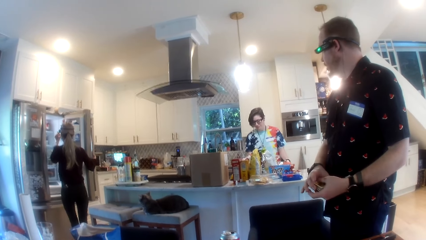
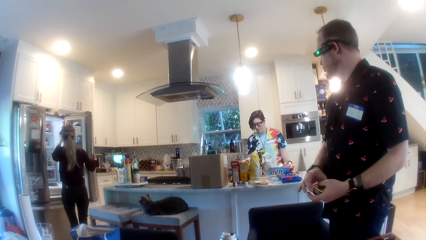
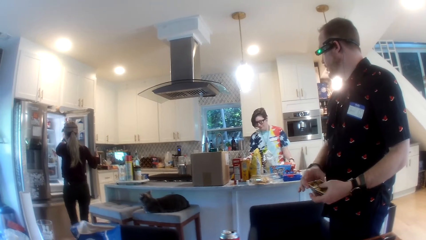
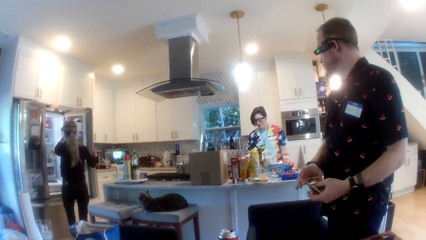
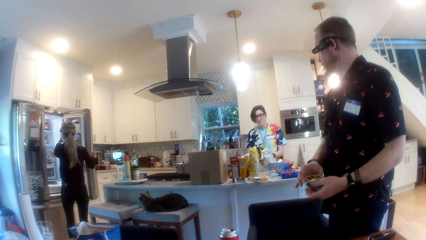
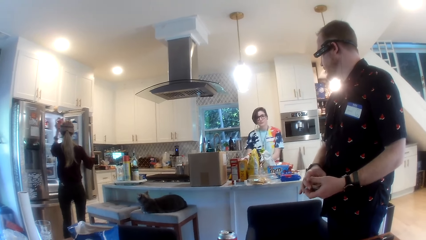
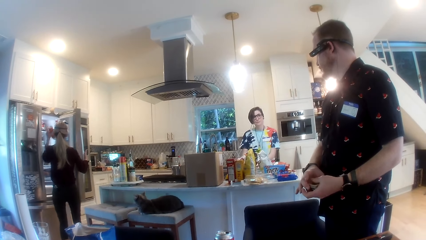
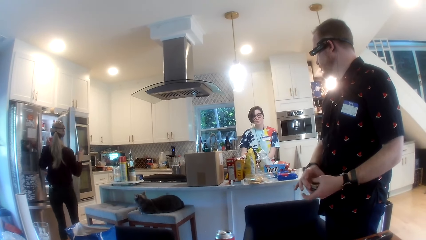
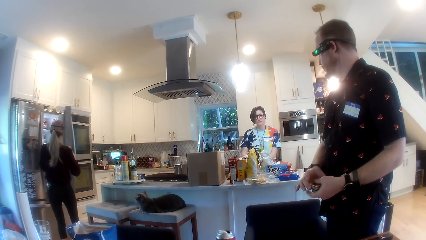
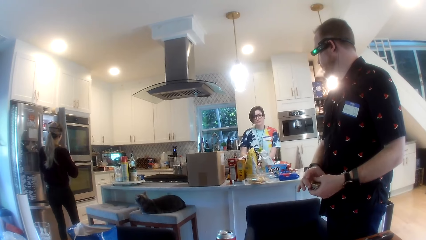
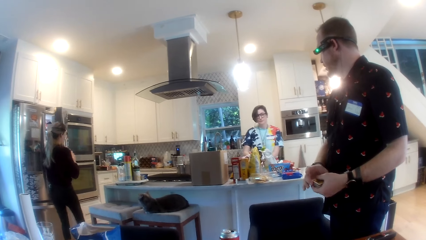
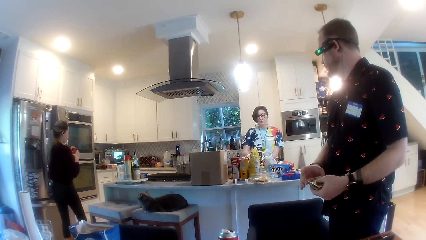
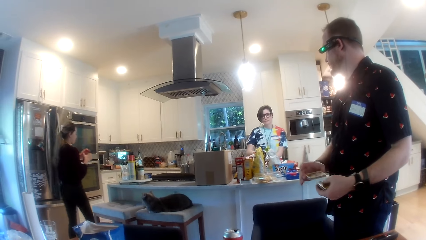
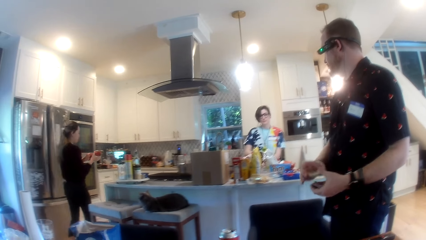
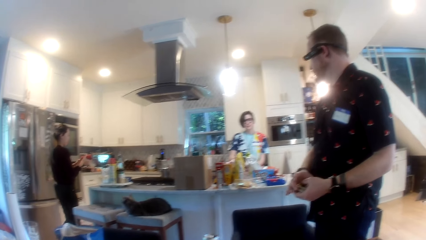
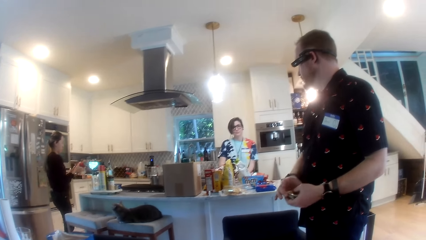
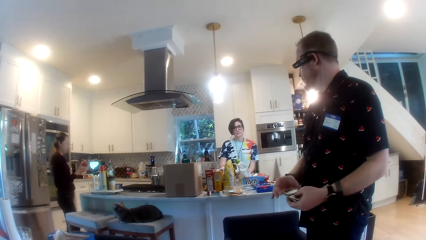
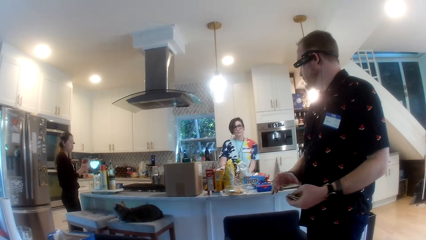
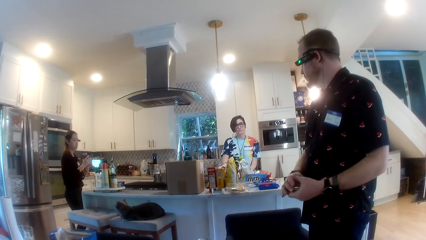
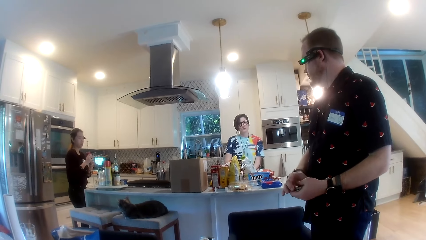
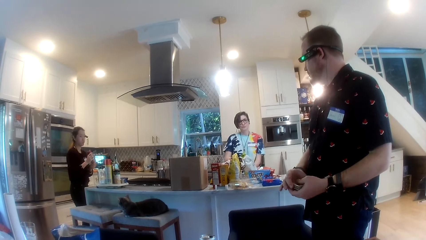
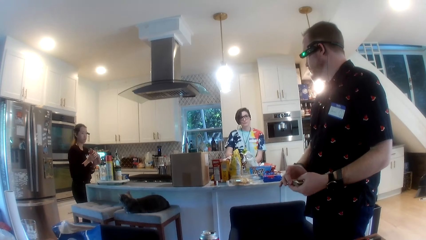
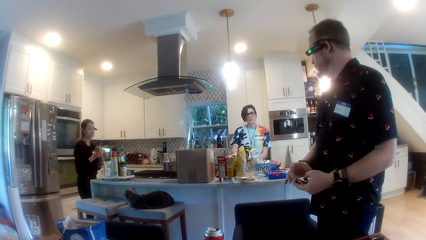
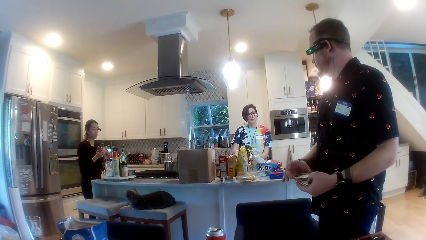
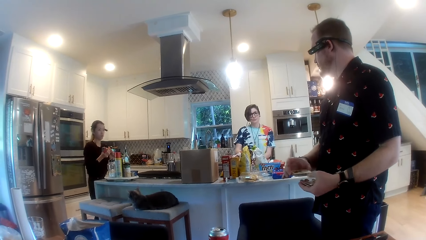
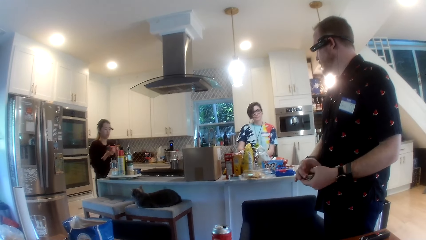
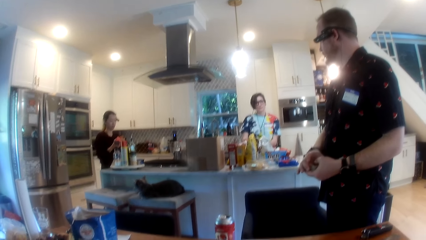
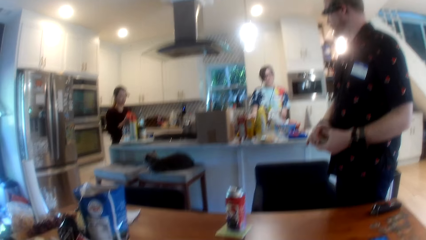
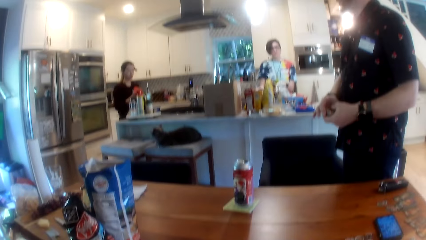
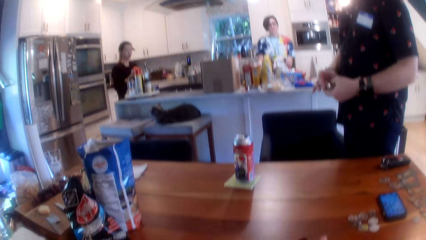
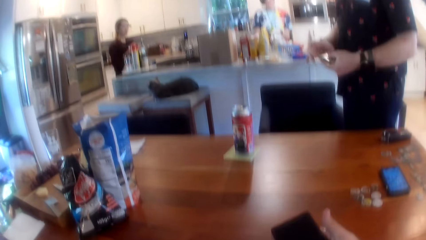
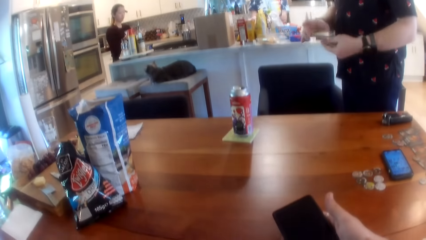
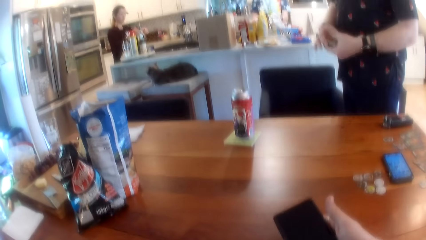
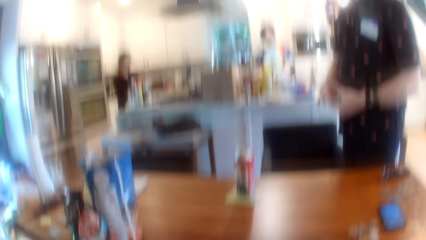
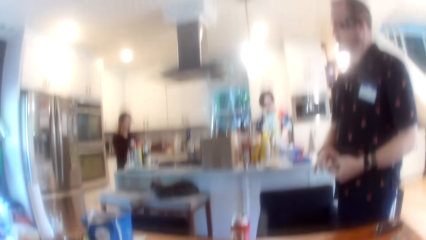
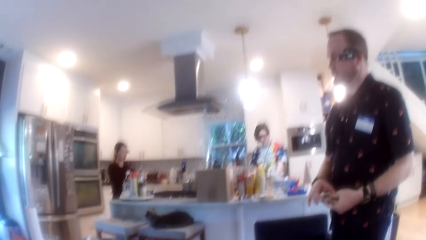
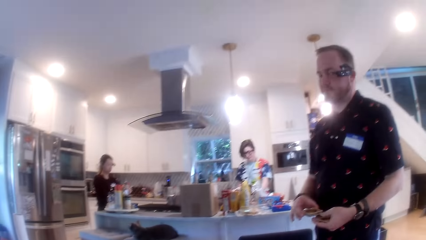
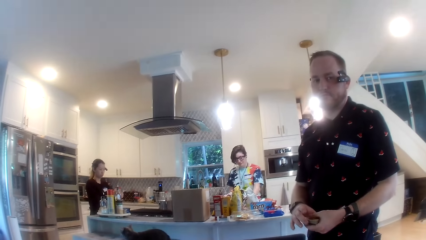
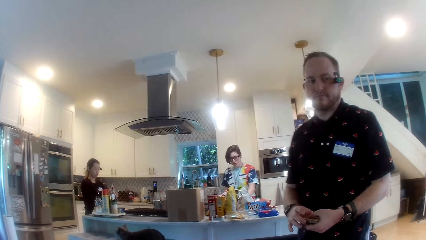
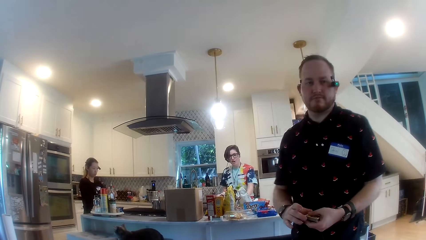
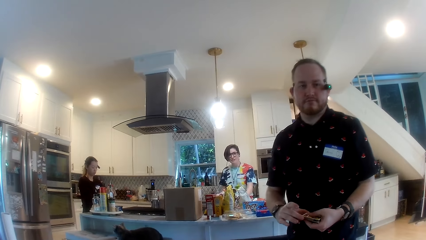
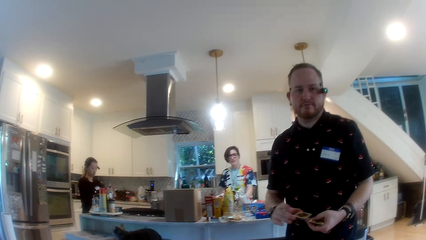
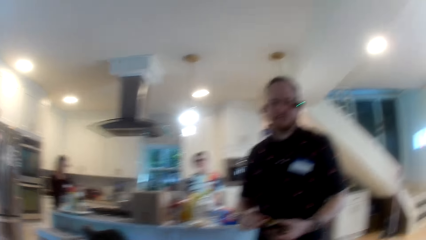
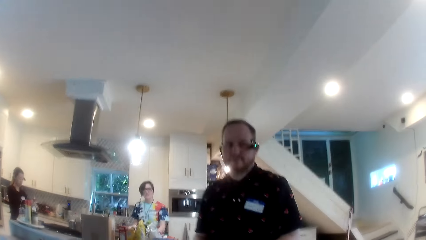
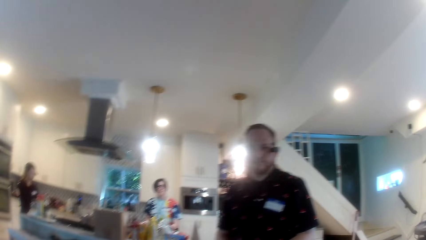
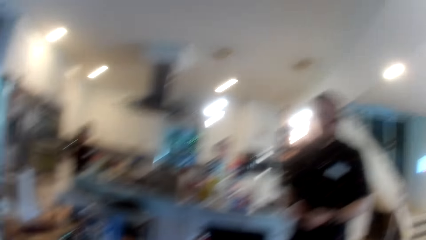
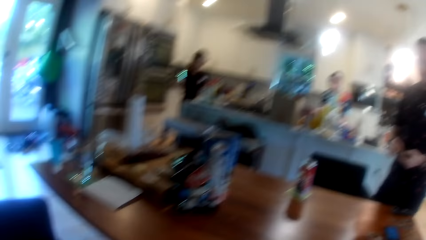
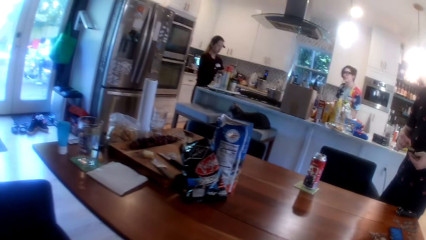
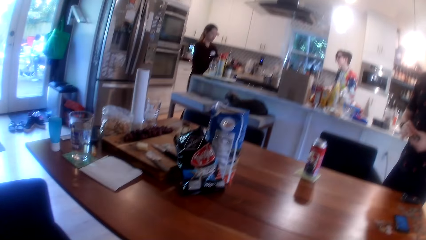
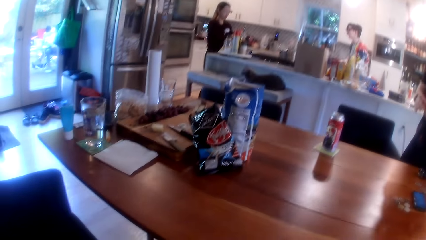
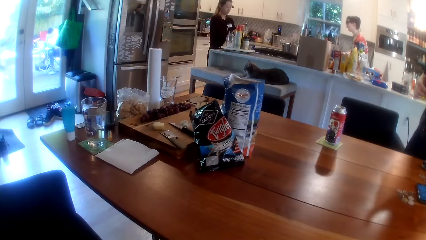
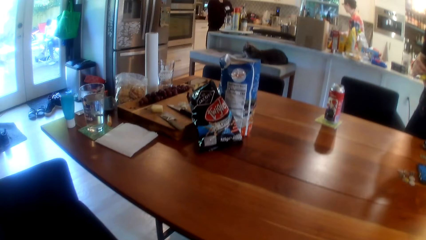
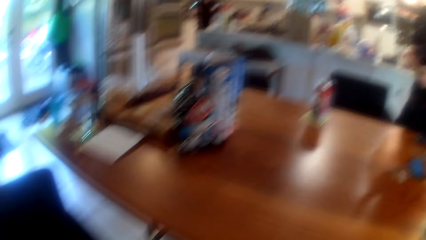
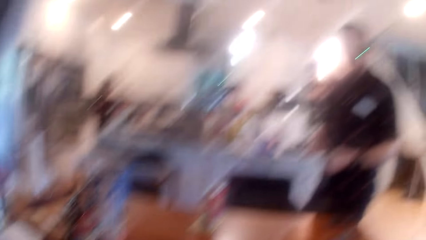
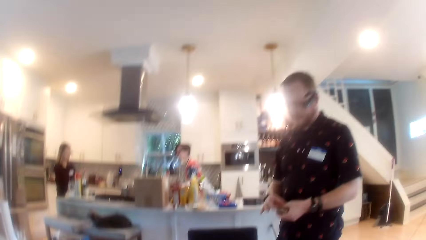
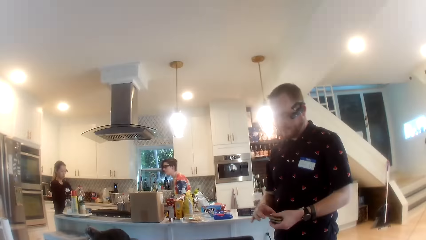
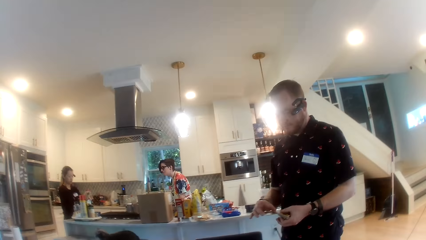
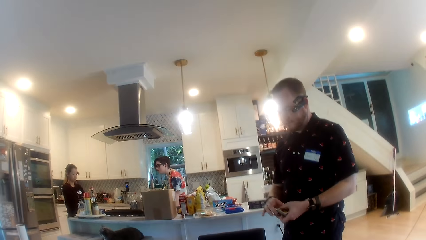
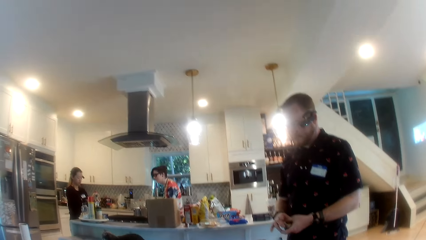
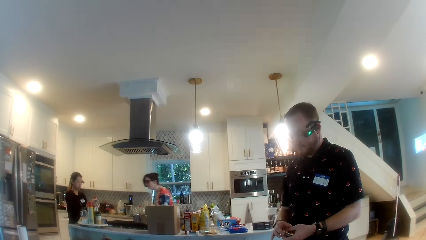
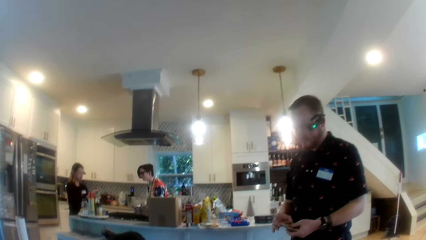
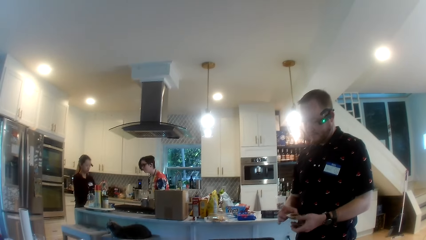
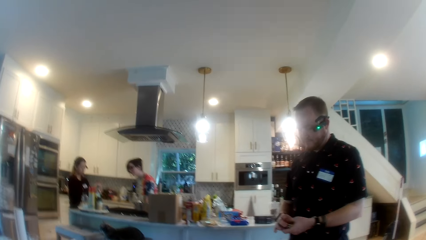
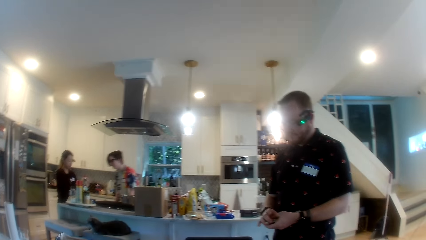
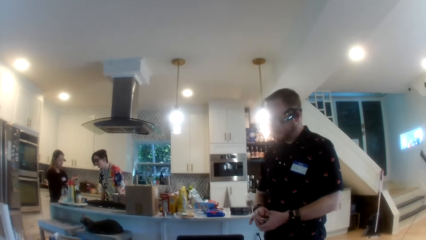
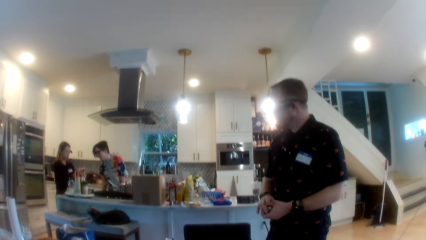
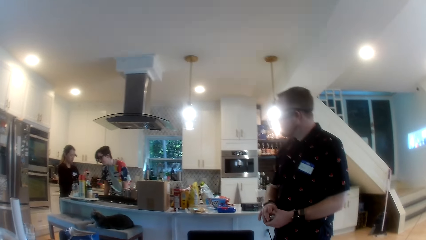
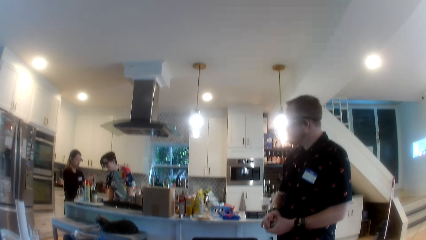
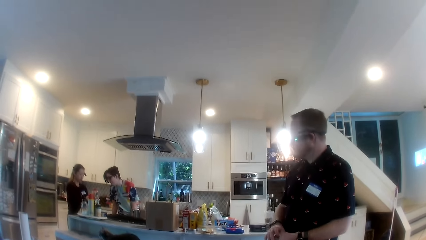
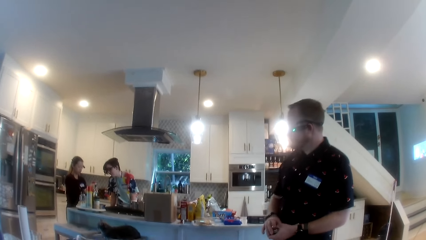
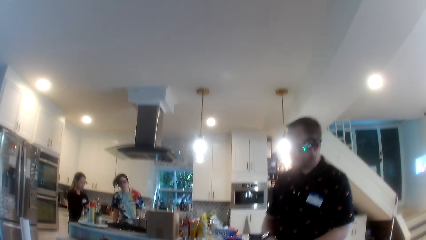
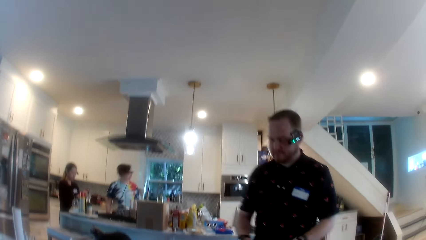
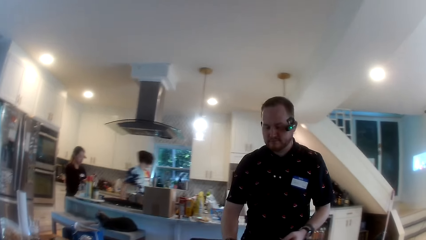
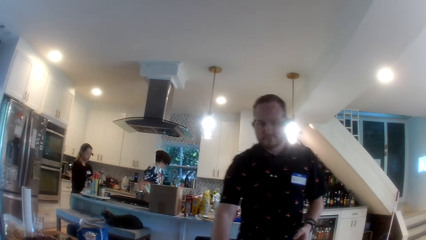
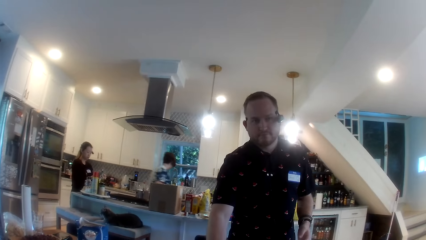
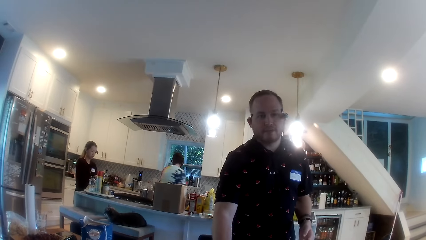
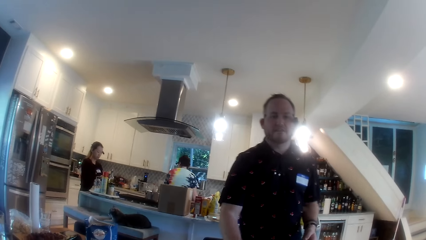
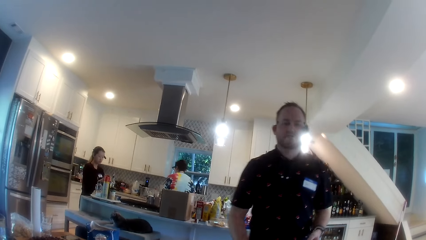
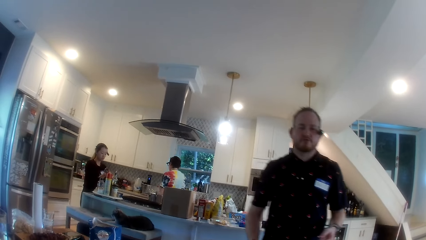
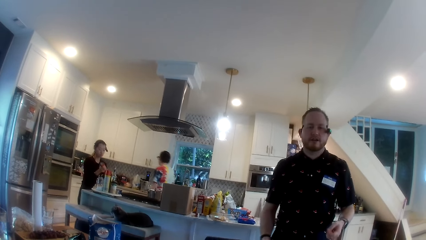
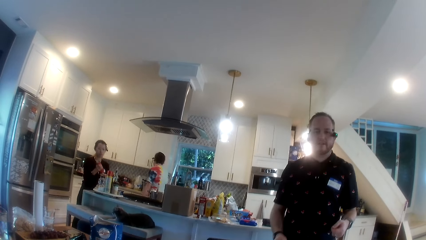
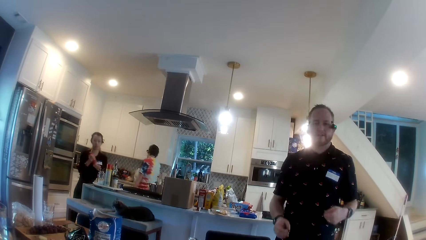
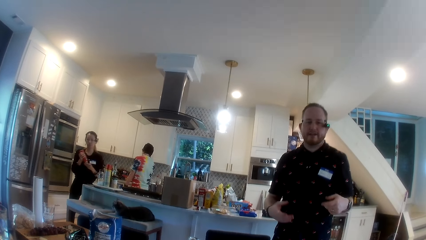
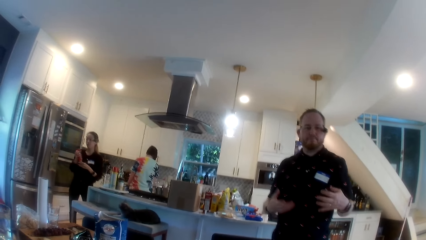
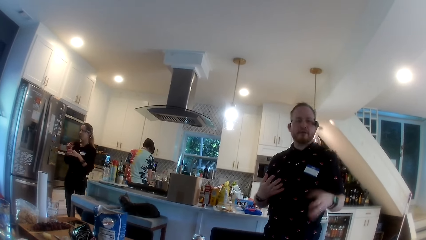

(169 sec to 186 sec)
The woman brings out a container of sauce from the fridge with her left hand. The woman closes the fridge with her right hand. The woman opens the container of sauce with her hands. The camera wearer holds his phone. He interacts with a person and another person. He converses with the man.
